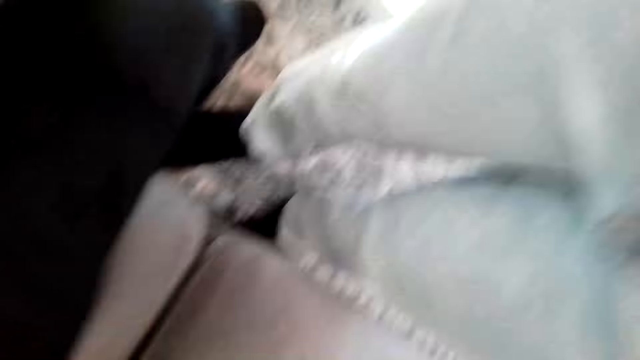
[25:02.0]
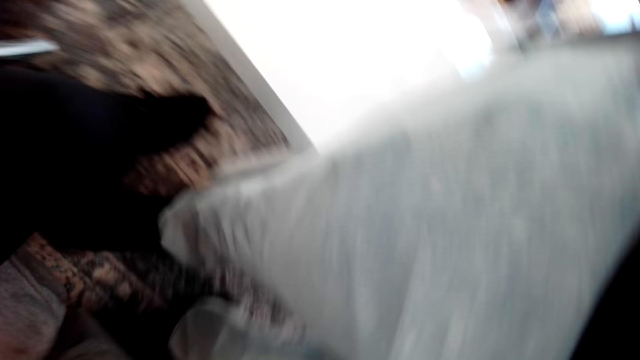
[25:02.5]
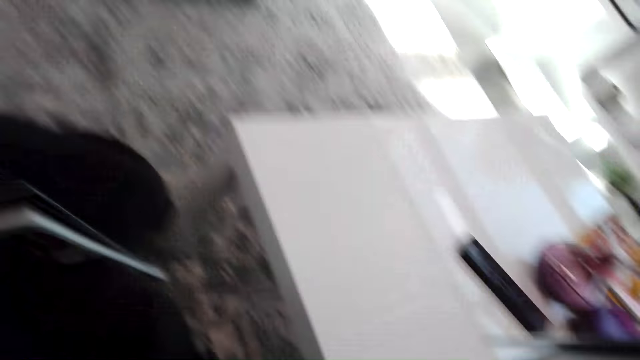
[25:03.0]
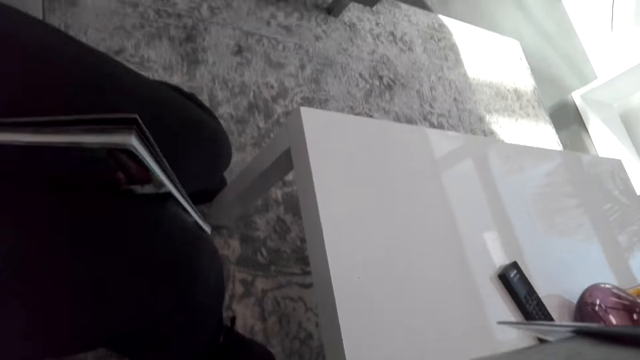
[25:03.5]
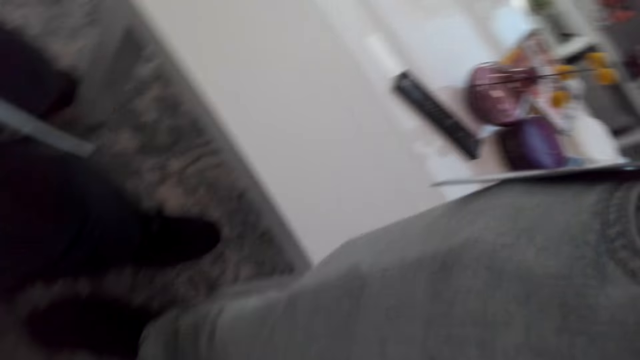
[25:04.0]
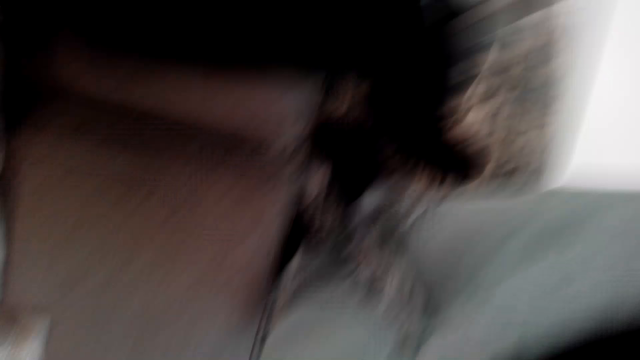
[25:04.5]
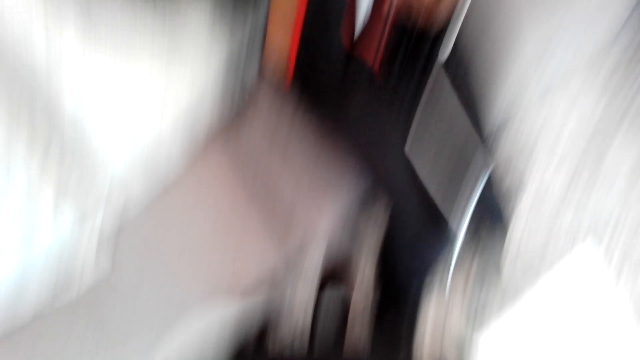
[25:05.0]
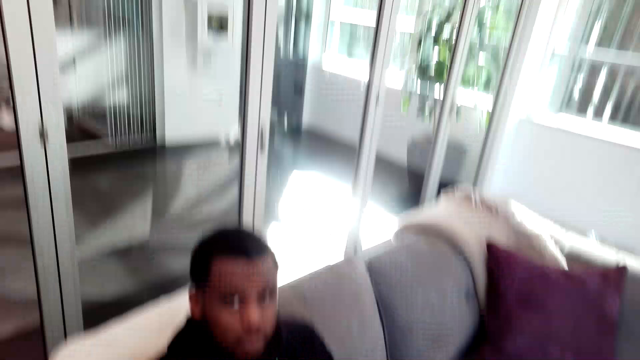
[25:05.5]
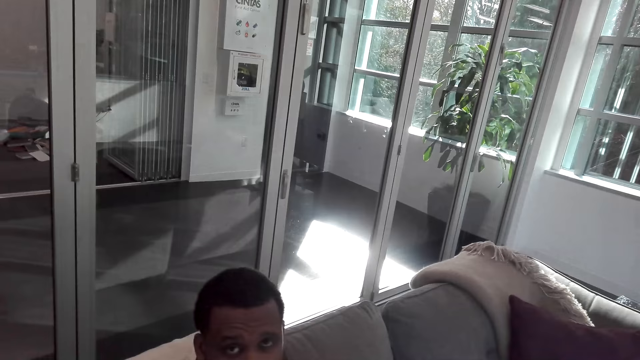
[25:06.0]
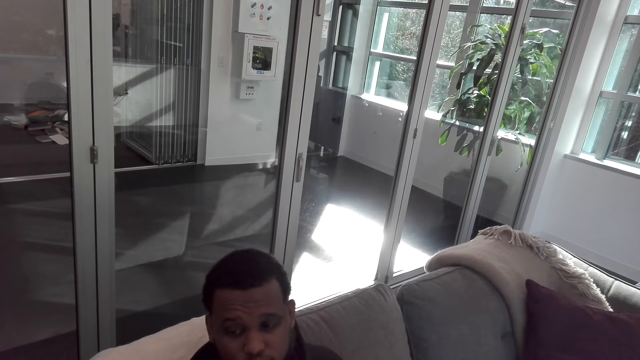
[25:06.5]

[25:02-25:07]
The camera wearer sits in the room.
